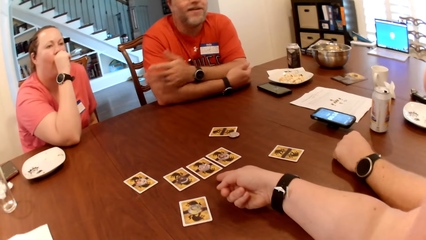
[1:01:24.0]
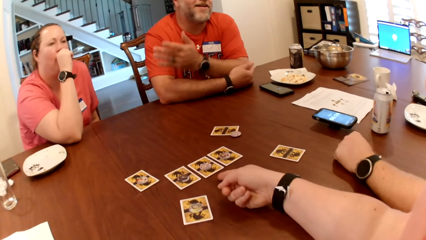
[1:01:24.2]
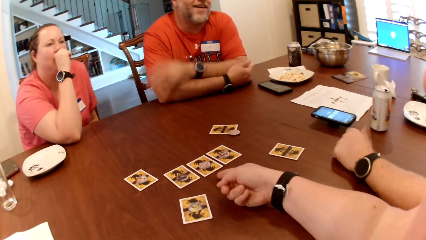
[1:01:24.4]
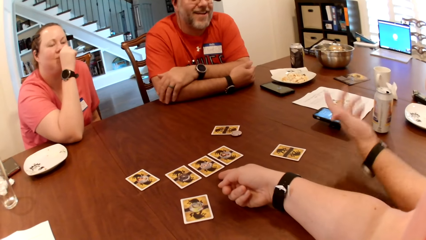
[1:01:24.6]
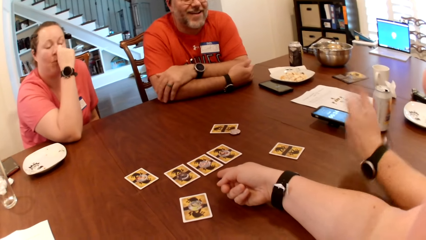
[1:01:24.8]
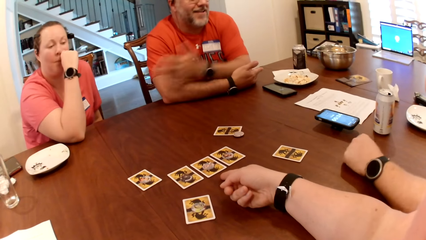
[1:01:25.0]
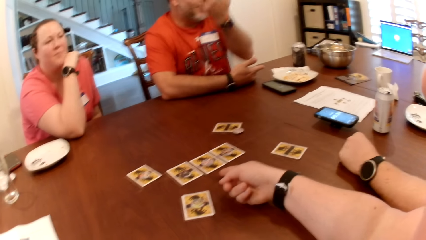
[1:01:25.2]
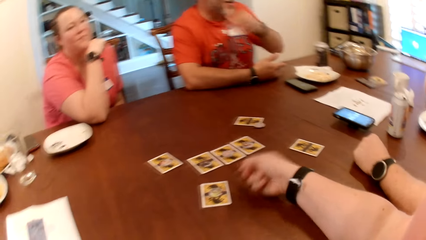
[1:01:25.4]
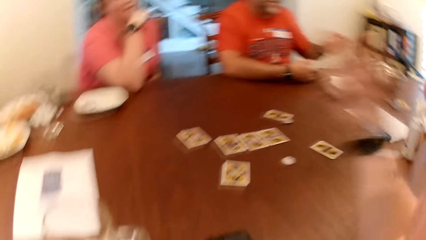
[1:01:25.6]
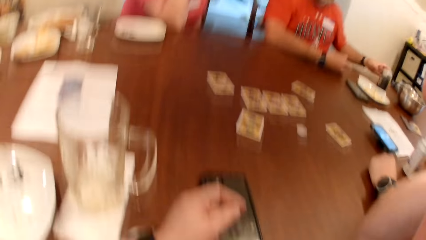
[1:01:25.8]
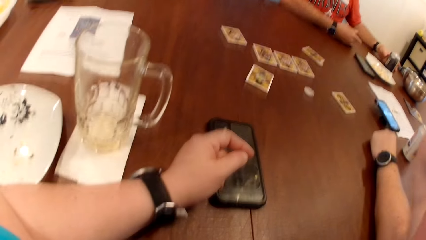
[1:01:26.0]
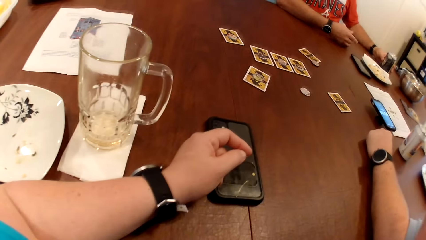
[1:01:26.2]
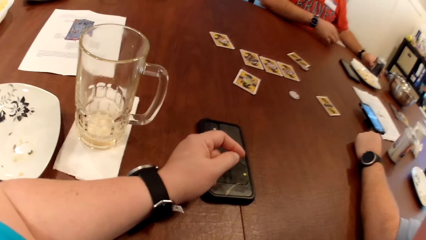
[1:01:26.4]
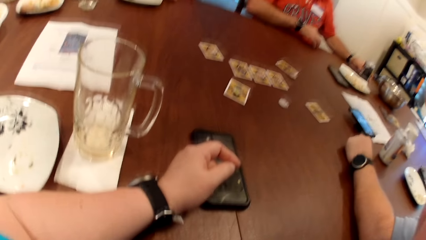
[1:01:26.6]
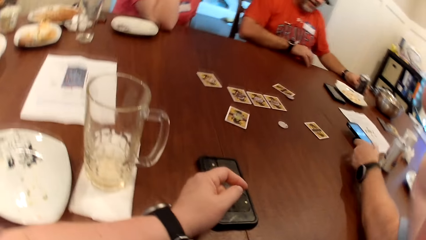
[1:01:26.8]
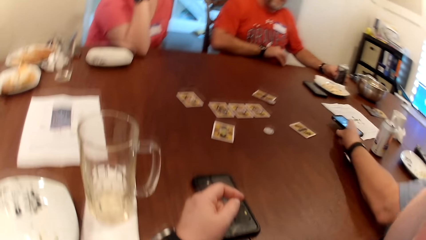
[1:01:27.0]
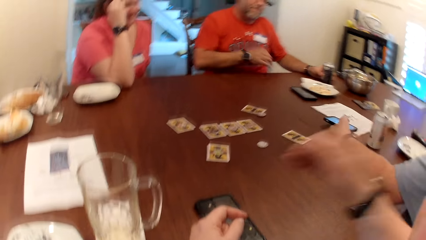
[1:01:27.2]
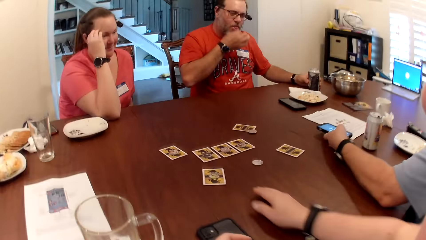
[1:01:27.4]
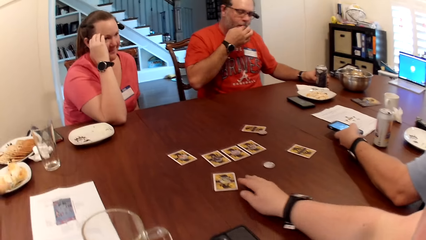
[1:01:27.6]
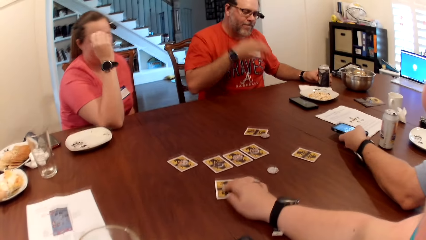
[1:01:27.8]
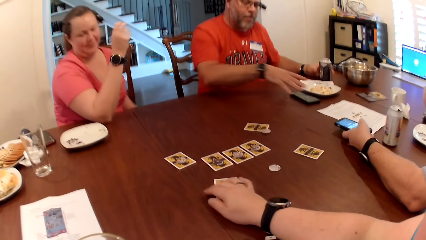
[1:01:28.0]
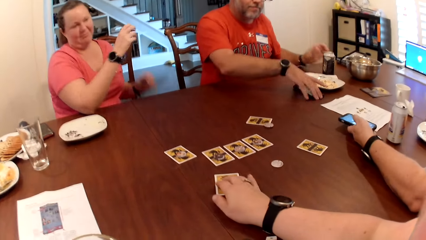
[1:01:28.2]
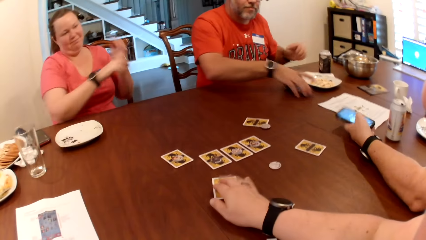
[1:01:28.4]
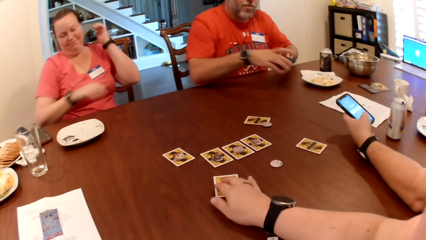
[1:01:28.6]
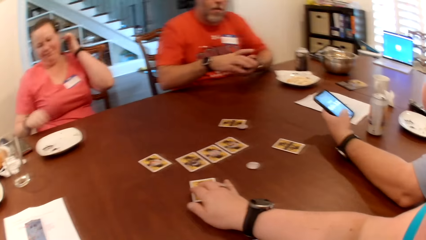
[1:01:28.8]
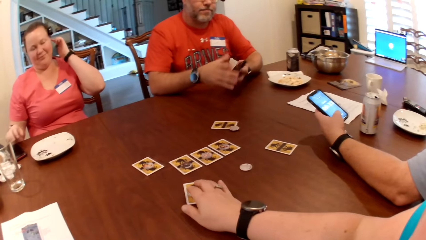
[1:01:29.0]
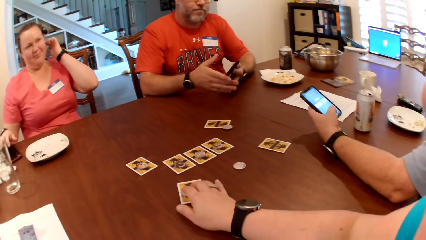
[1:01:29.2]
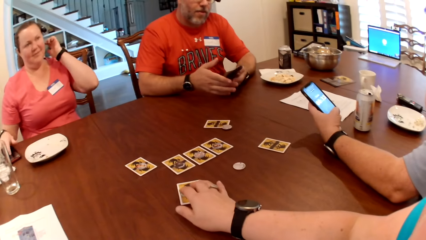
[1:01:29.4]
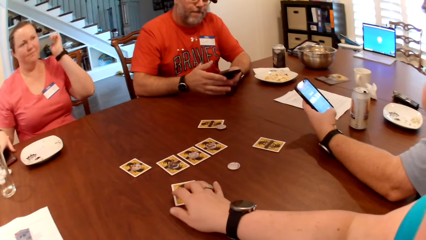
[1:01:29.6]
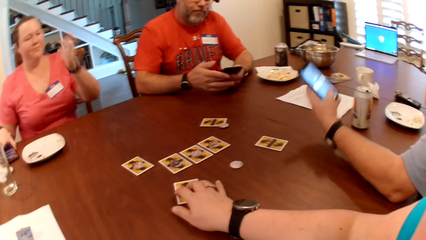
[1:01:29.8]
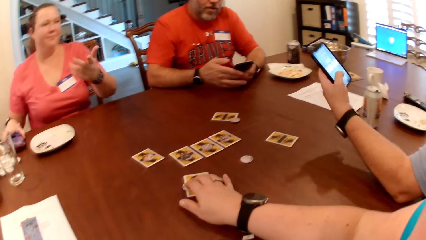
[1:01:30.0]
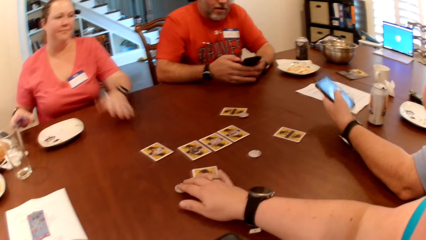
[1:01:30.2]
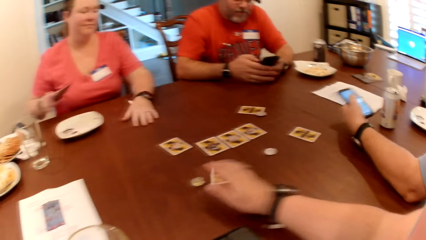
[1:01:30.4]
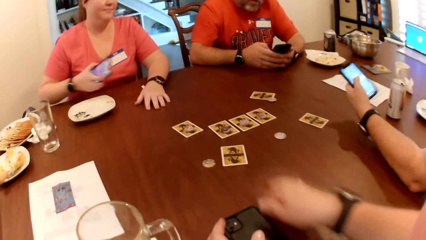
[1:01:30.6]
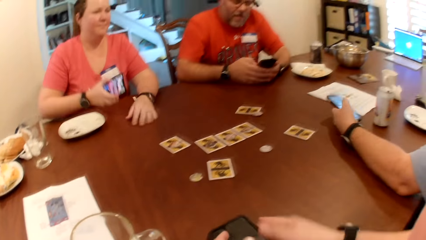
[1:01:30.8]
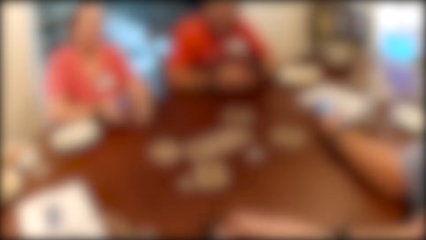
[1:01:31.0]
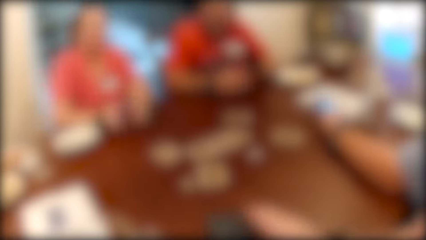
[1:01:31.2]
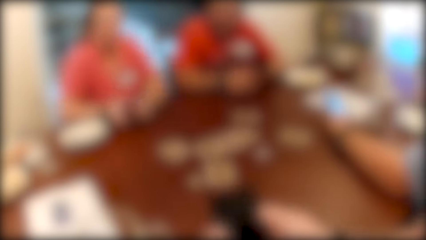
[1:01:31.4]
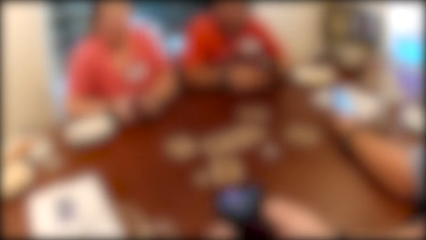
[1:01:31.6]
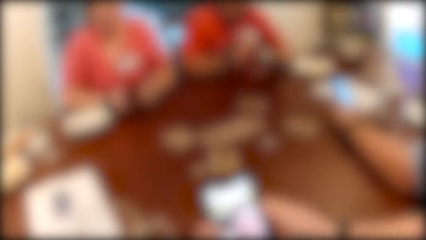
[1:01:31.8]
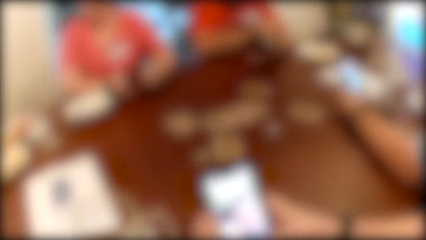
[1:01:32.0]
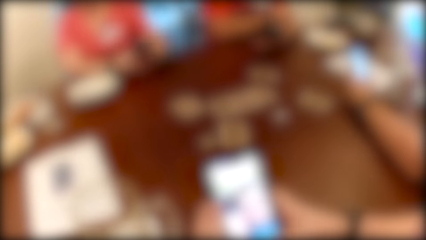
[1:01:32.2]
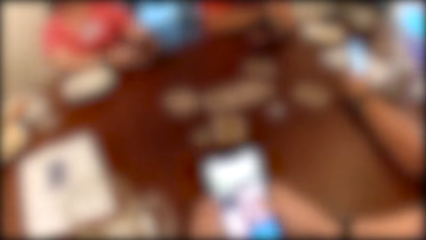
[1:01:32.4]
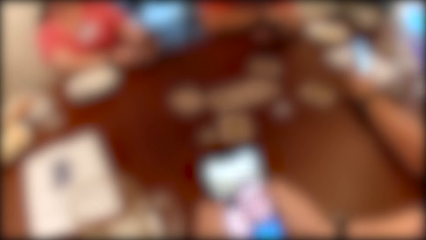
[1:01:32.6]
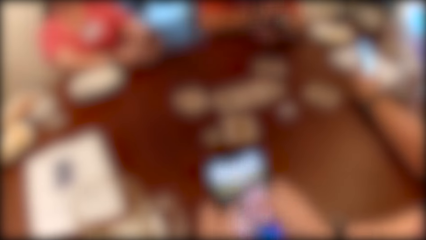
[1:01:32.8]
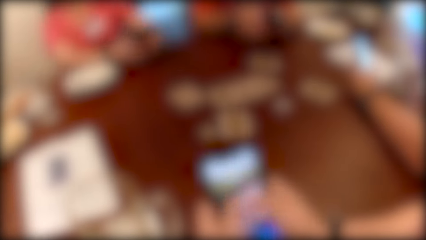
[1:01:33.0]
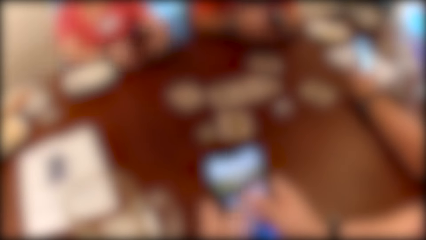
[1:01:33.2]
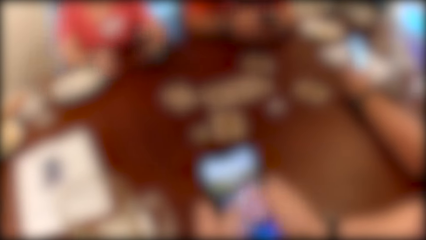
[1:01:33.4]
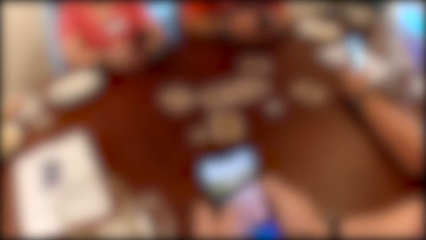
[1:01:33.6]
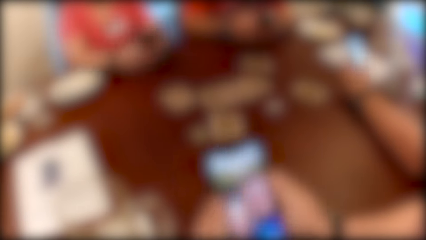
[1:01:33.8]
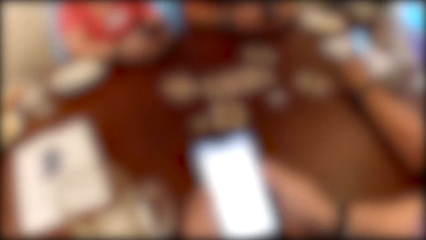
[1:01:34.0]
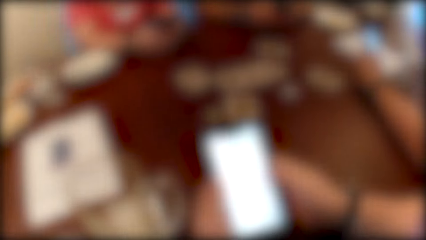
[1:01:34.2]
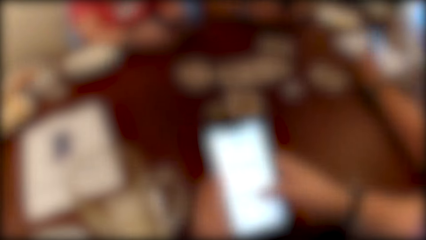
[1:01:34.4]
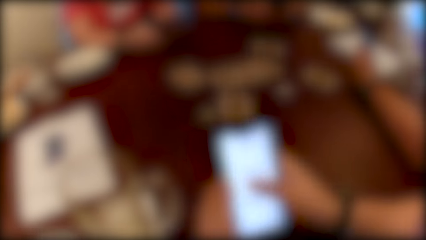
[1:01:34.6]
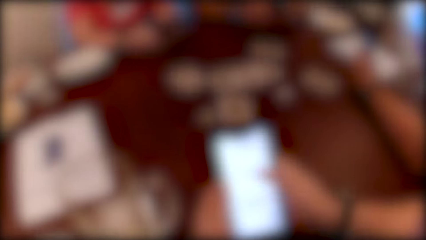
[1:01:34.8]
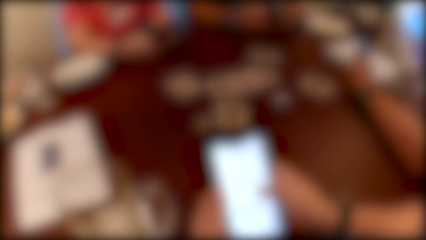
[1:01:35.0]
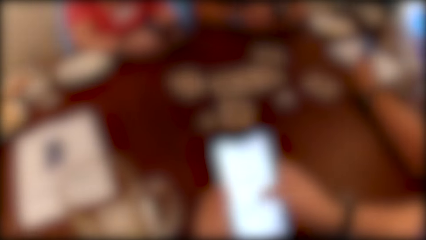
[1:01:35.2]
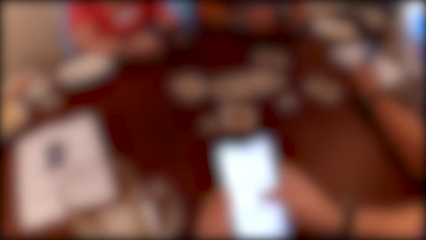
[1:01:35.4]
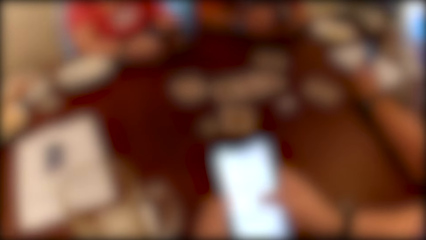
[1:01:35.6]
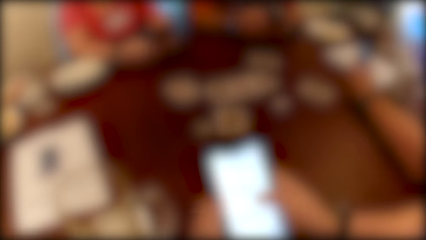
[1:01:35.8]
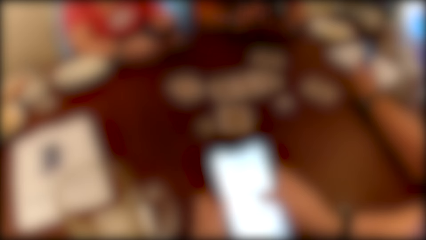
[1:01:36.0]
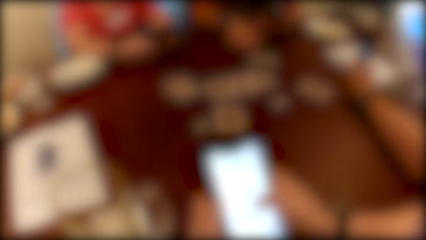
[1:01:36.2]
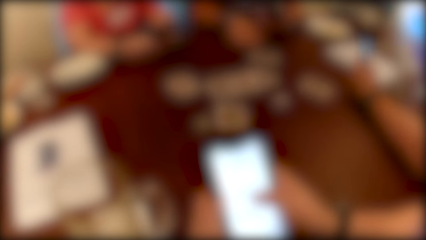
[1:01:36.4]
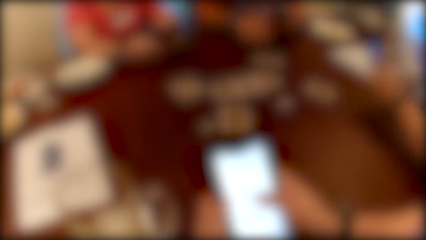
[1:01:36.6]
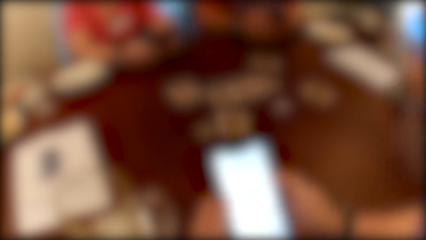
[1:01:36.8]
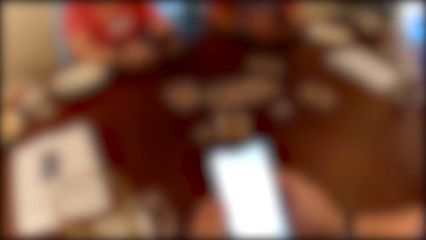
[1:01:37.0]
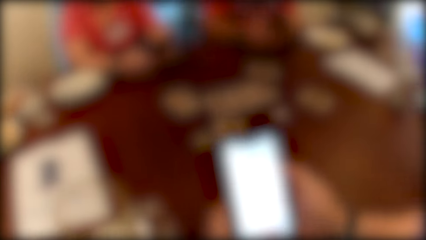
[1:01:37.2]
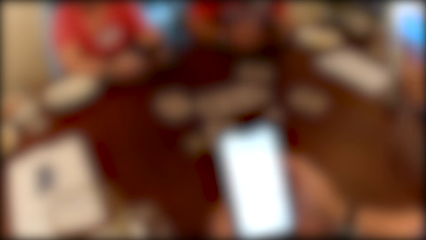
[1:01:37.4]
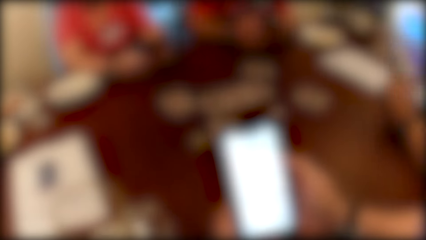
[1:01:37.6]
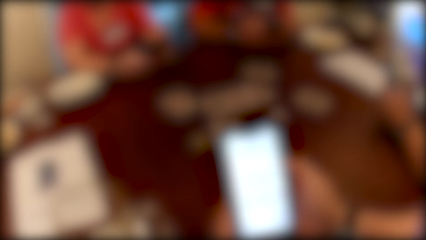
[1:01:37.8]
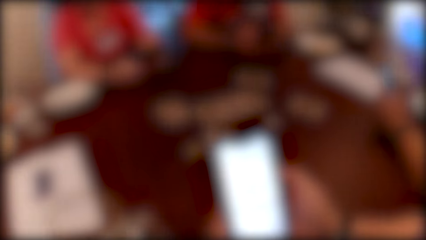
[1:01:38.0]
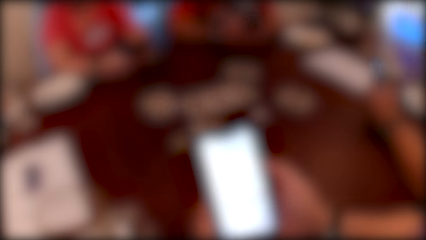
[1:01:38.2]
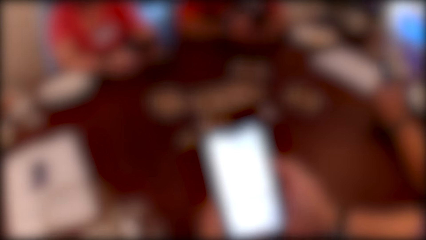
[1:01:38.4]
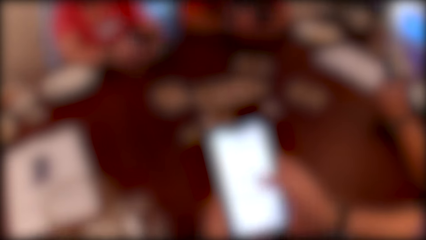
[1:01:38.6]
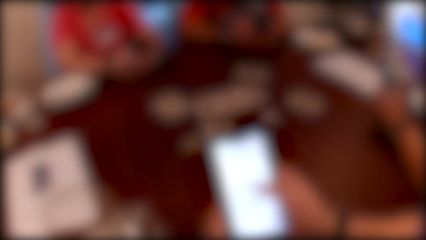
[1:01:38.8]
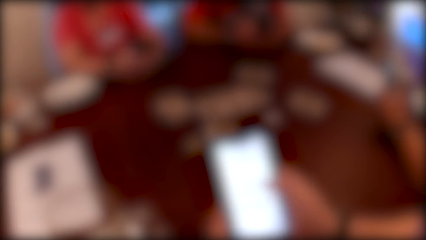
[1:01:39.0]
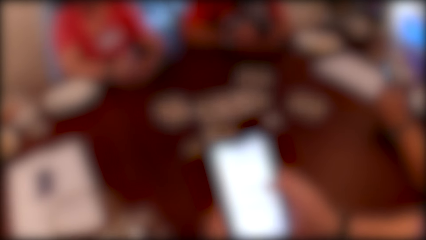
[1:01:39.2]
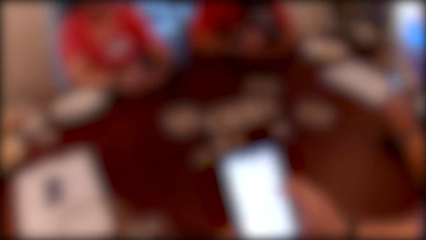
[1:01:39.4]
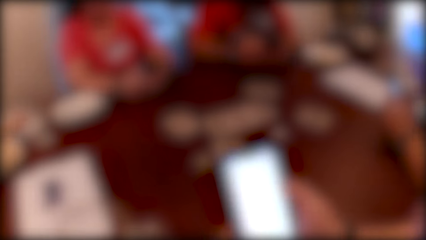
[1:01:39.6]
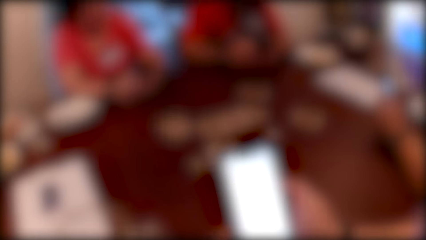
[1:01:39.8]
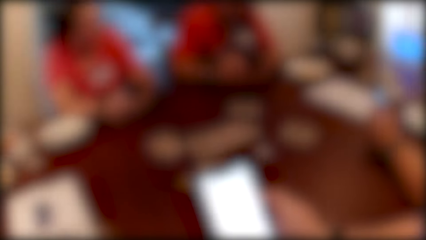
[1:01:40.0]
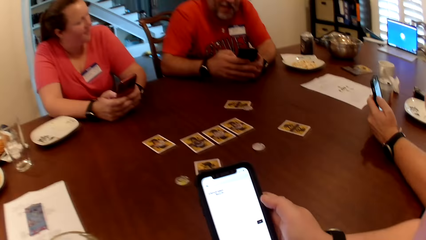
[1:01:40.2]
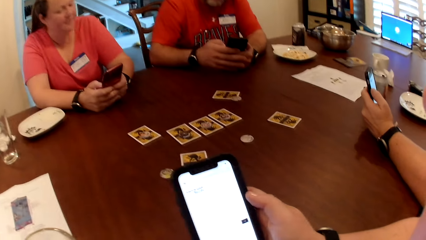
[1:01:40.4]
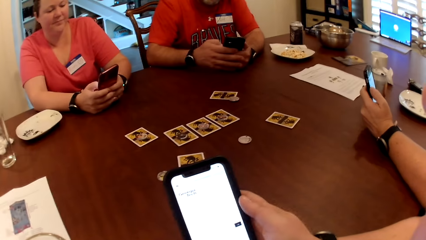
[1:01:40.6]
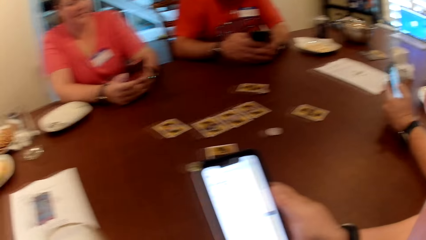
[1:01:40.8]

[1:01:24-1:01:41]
A person moves the hand on the table. Another person moves the hand from the table. The second person picks the popcorn from the table. The camera wearer places her right hand on a card on the table. The second person eats the popcorn. A man picks a phone on the table with his left hand. Another man picks a phone on the table with his right hand. The first person holds the phone. A woman picks a phone from the table with her right hand. A third person holds the phone. The camera wearer picks a phone from the table with her hands. The third person moves the hand on the table. The camera wearer operates the phone with her hands. The second person puts the hand on the table. The first person moves the hand on the table.
